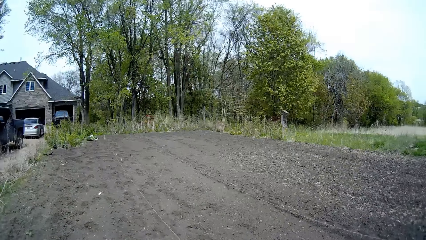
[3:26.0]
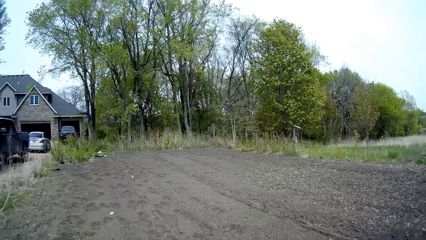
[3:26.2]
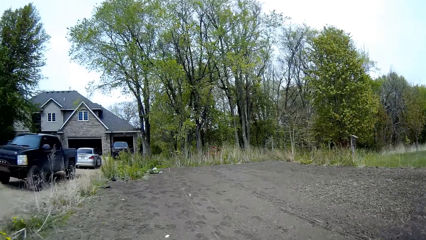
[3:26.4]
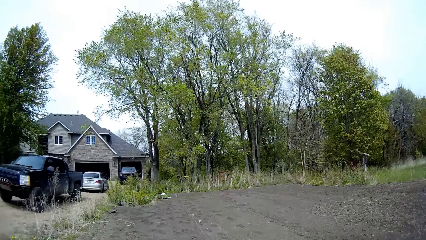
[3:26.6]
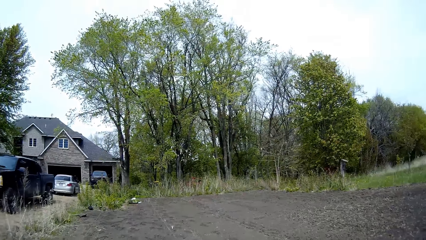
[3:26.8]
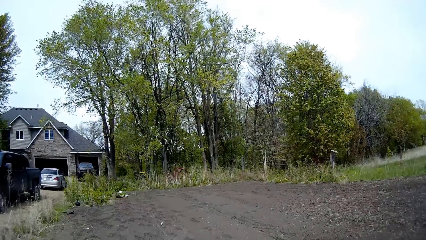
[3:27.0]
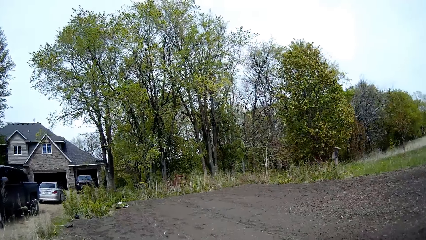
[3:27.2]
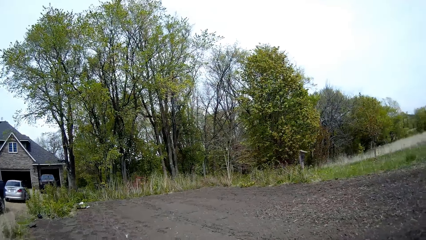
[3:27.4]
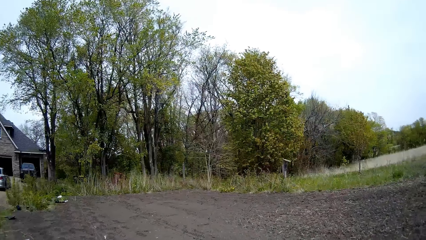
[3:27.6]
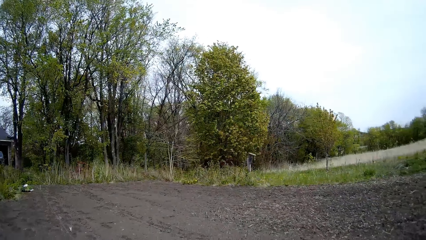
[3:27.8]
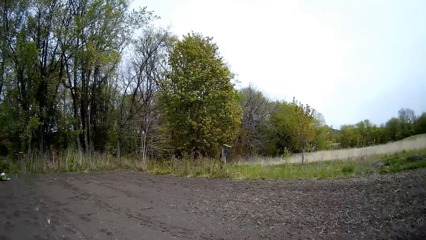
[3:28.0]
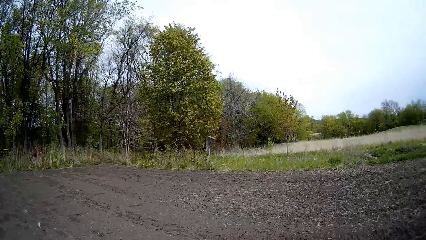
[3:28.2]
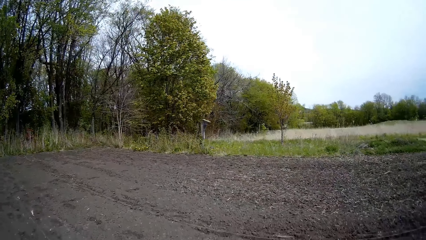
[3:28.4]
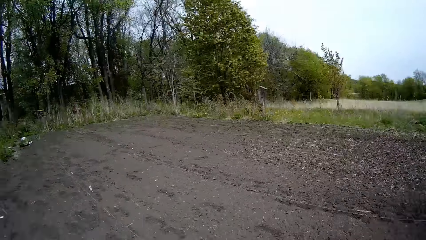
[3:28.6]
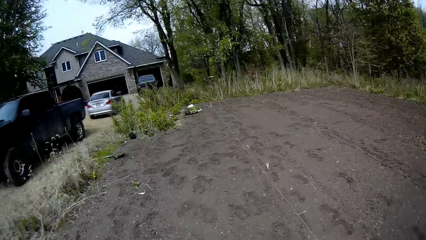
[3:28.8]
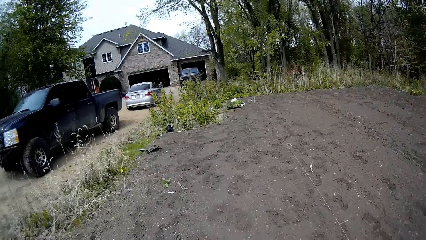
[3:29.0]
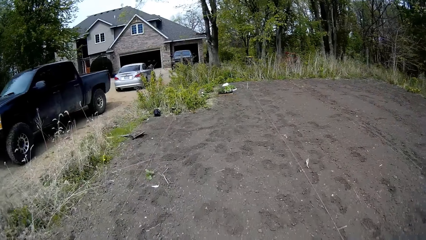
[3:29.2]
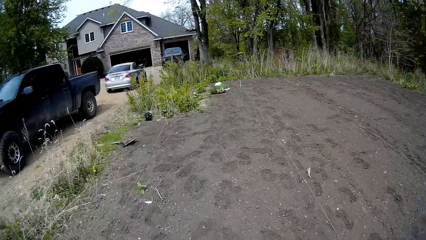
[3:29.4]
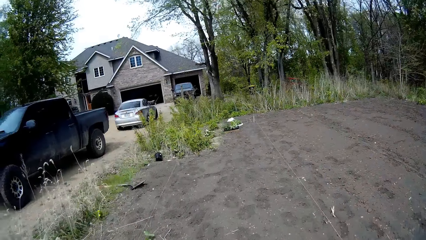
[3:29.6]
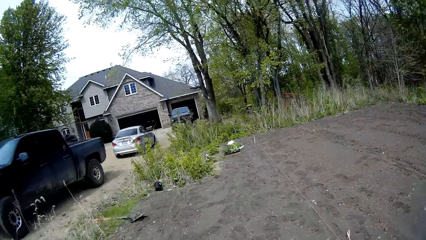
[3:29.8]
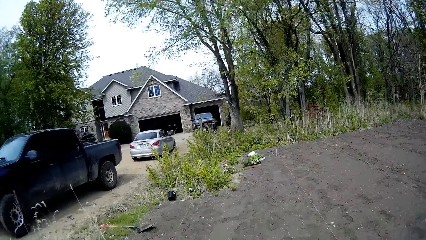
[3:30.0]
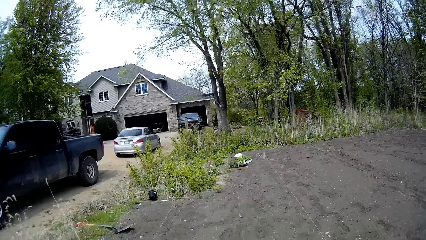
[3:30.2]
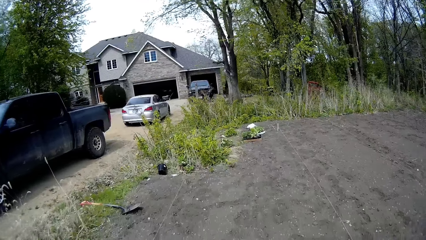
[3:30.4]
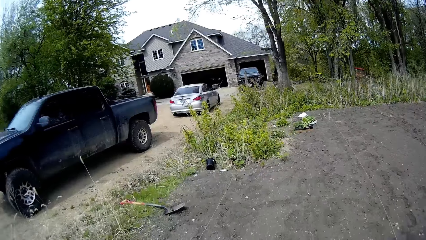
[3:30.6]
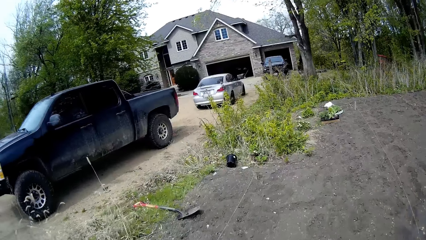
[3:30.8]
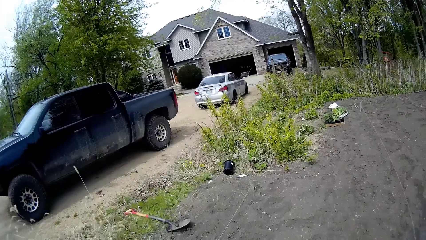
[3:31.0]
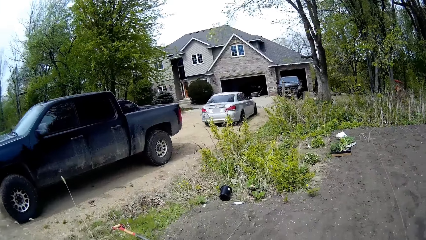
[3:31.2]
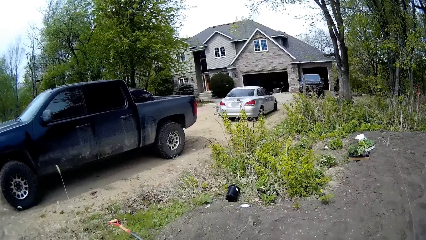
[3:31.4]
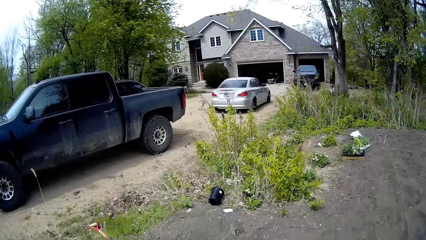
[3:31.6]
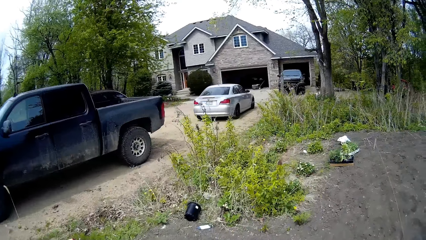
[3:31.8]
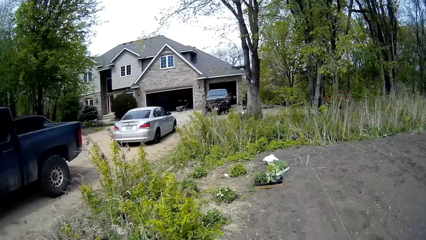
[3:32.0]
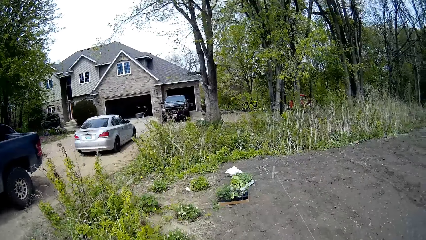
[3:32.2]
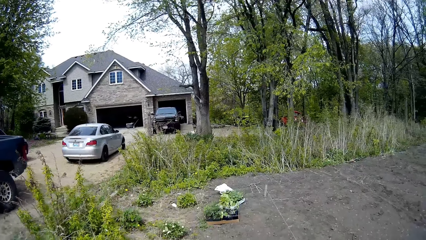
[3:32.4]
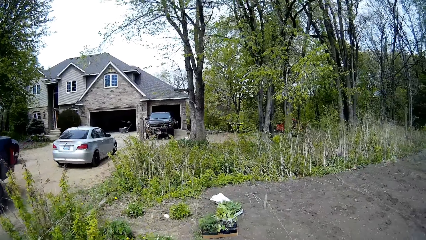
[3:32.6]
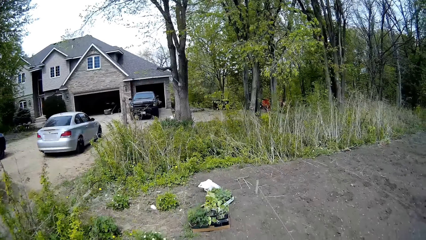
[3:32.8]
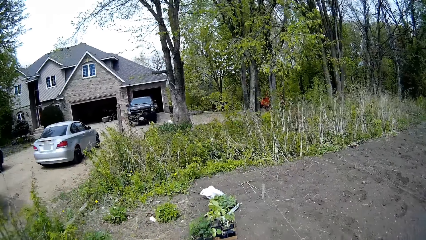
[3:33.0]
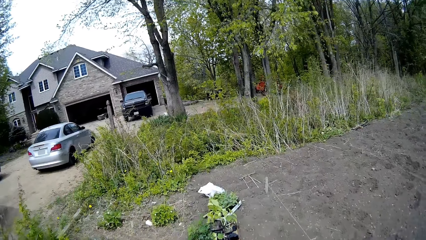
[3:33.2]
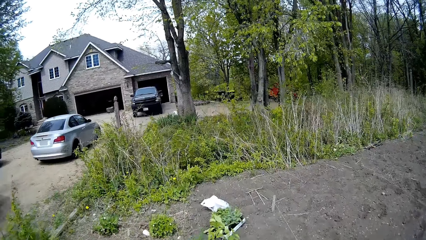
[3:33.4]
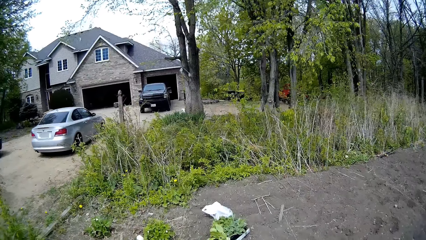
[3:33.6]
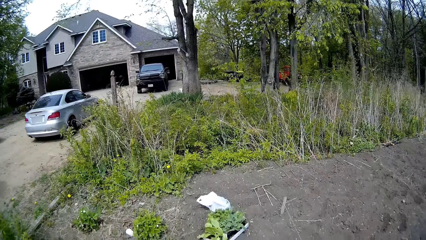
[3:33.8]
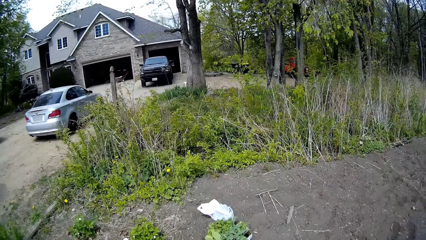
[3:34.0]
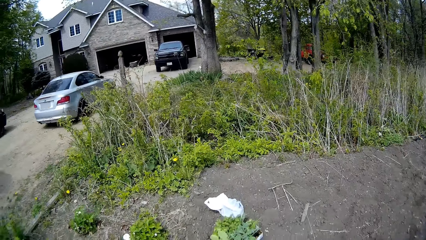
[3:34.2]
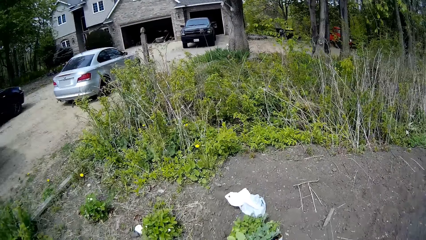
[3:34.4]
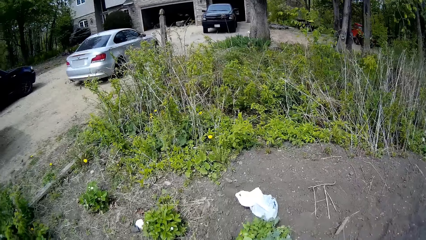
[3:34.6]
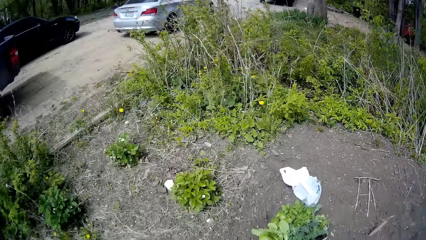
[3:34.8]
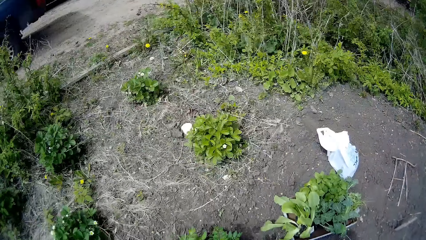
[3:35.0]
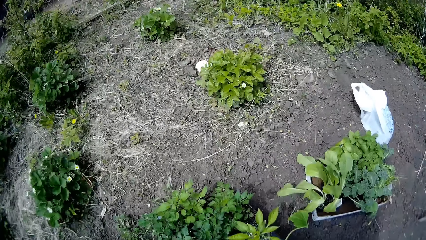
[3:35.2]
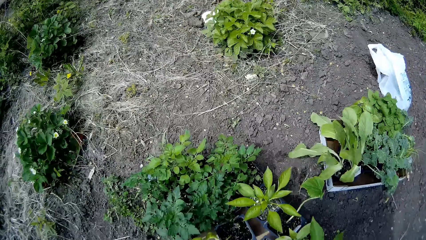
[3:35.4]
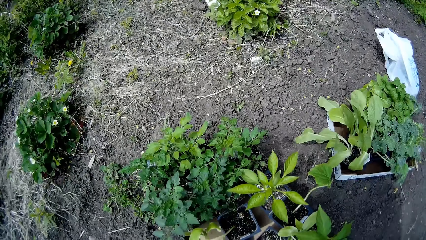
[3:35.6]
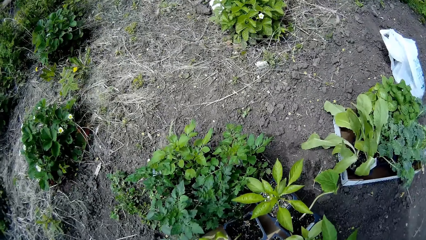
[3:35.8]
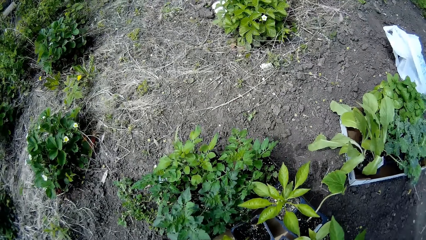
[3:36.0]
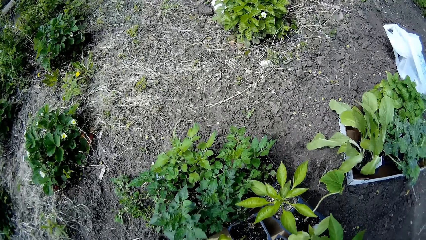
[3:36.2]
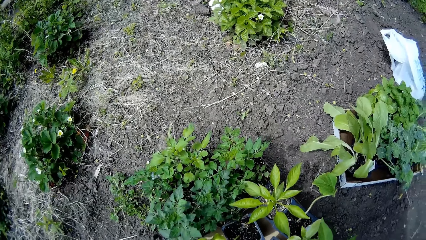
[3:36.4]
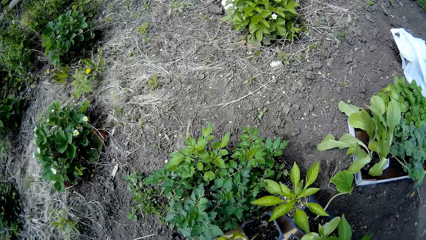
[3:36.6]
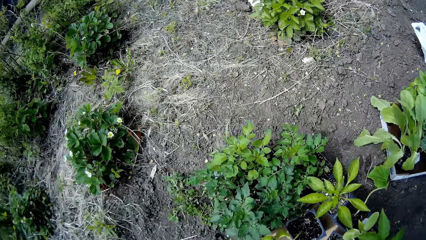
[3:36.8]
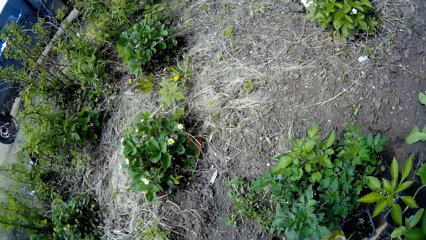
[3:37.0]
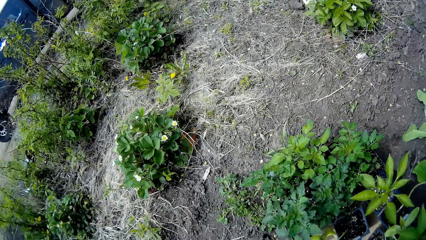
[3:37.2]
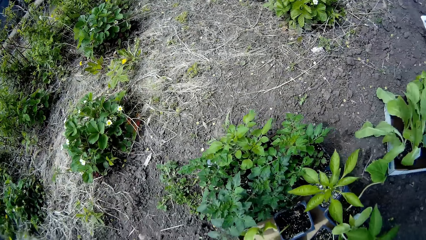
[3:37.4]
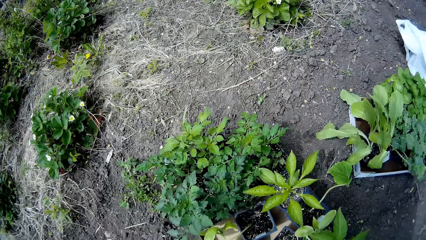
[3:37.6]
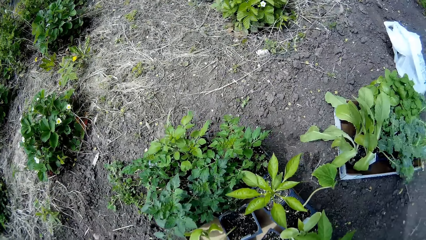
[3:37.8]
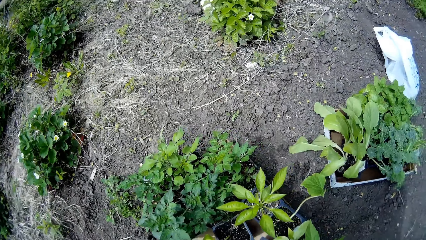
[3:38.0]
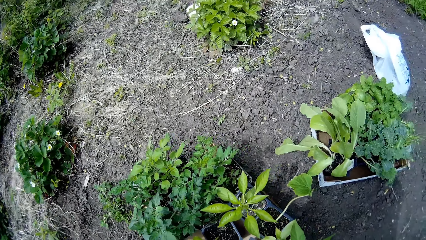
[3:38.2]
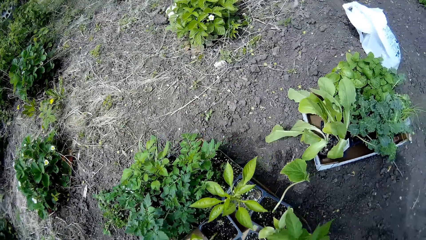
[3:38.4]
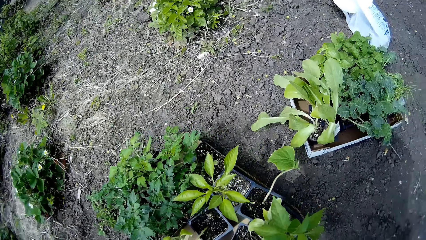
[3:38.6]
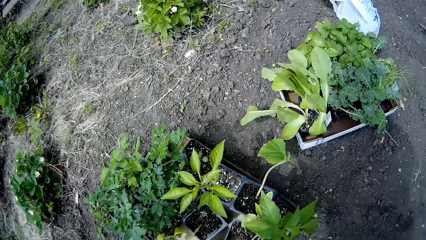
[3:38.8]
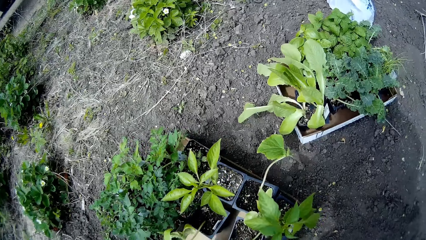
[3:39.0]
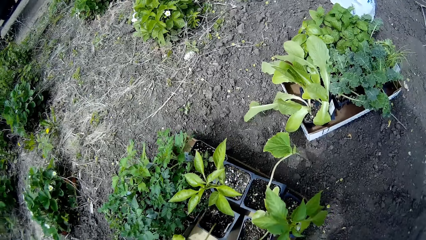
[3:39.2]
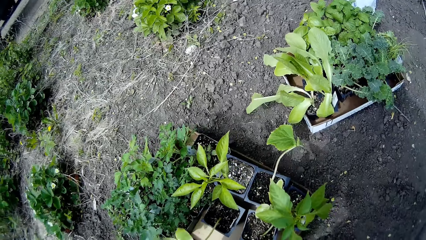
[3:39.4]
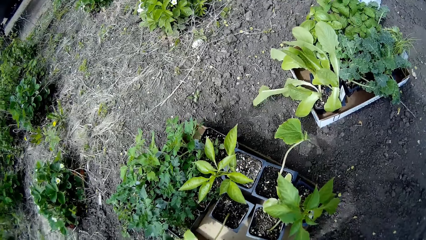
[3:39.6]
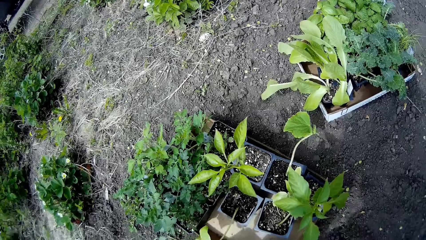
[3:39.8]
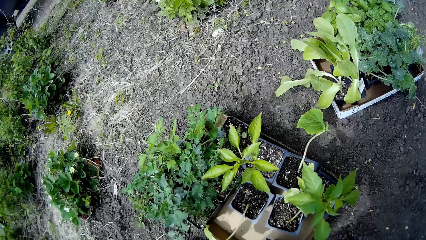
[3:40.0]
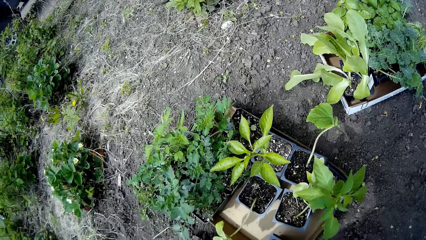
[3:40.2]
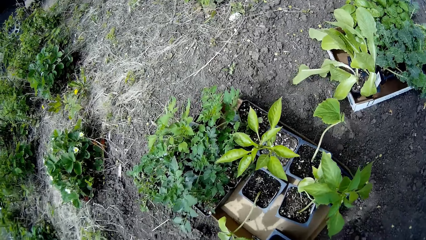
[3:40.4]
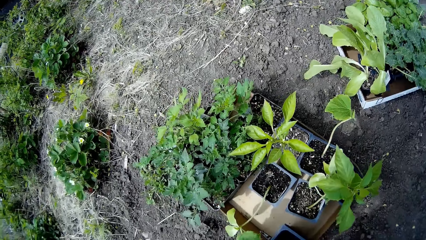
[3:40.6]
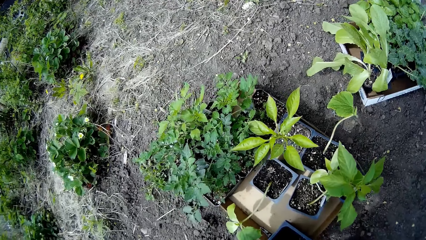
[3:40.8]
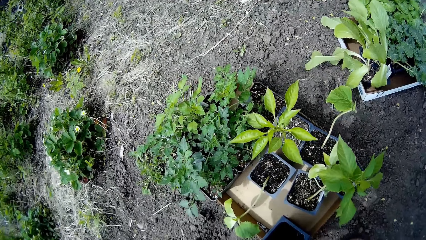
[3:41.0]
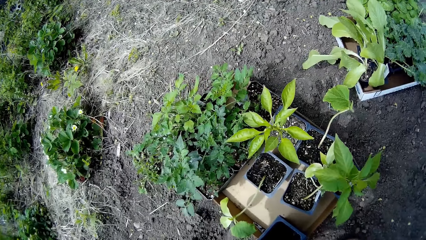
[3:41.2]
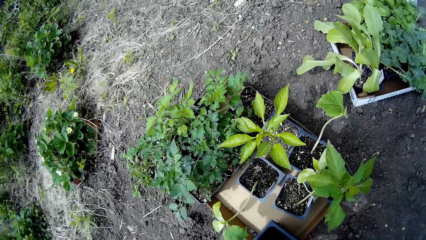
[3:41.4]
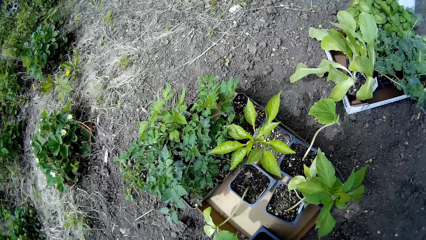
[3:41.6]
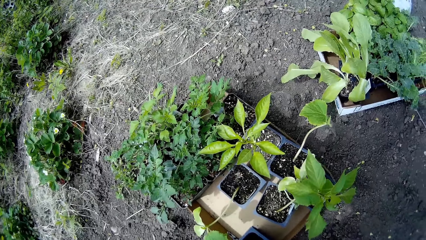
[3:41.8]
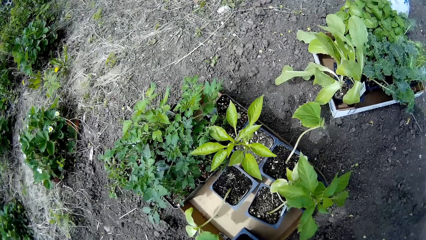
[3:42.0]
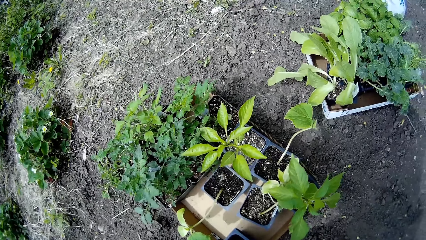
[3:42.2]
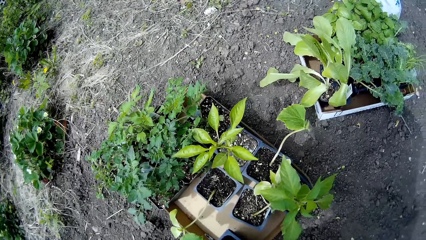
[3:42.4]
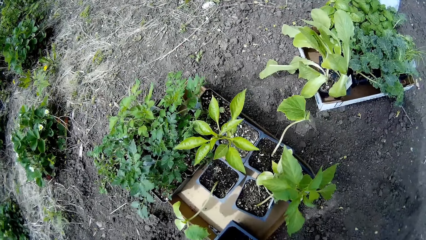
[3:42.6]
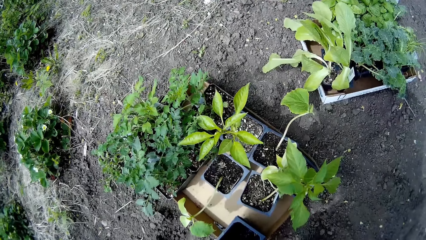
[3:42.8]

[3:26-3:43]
The camera wearer walks to the wood on the floor. She adjusts a plant container on the carton on the floor with her right hand.
